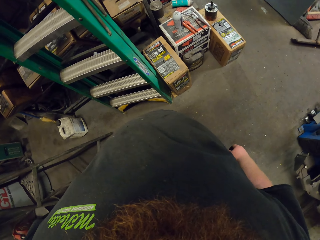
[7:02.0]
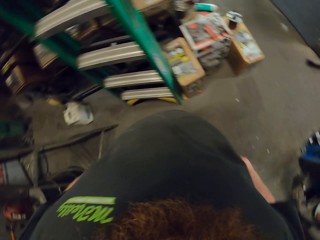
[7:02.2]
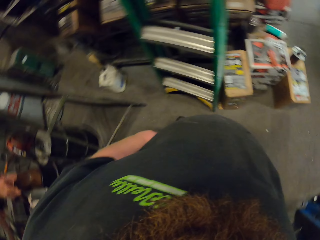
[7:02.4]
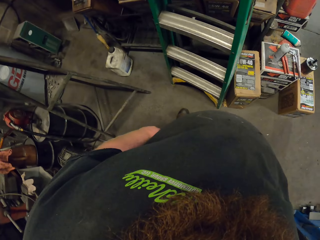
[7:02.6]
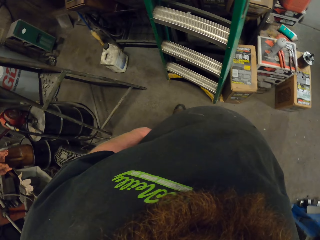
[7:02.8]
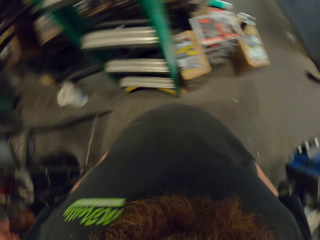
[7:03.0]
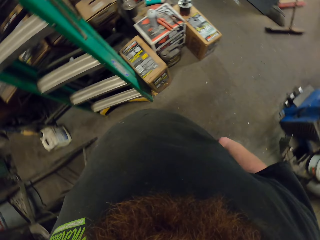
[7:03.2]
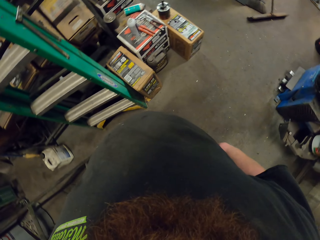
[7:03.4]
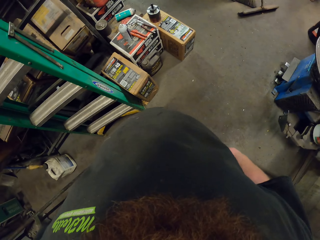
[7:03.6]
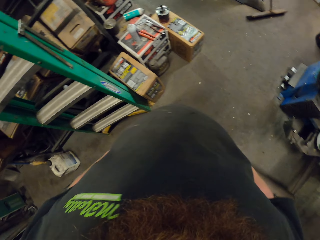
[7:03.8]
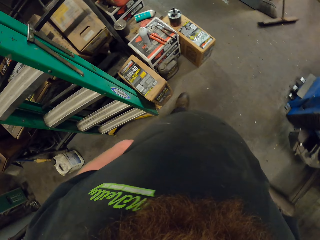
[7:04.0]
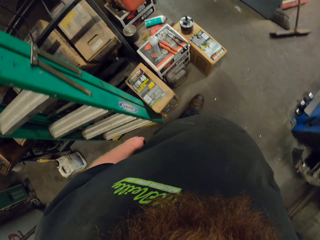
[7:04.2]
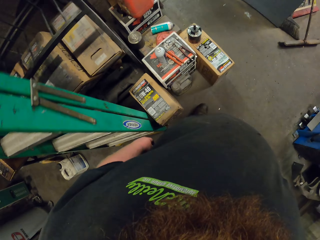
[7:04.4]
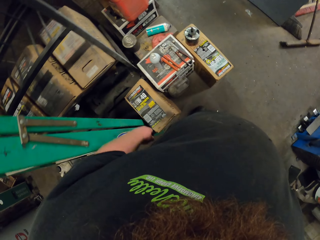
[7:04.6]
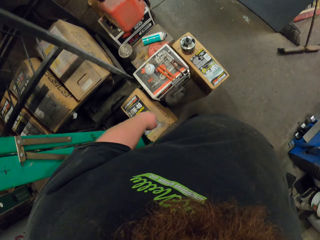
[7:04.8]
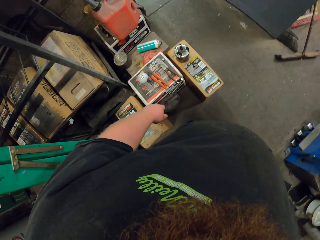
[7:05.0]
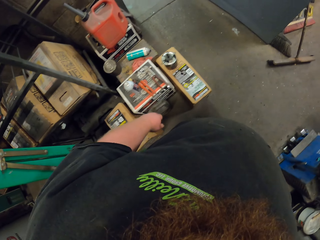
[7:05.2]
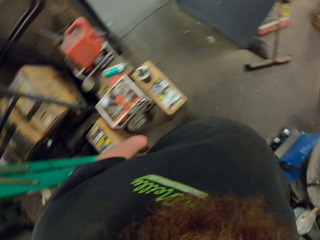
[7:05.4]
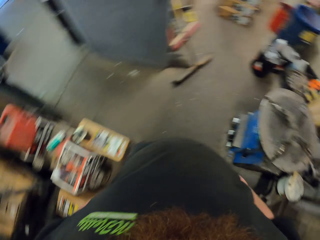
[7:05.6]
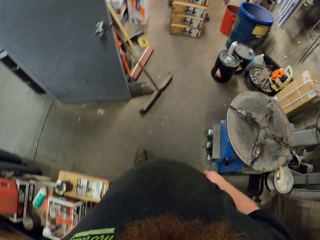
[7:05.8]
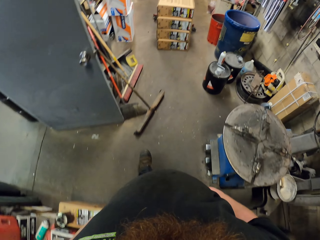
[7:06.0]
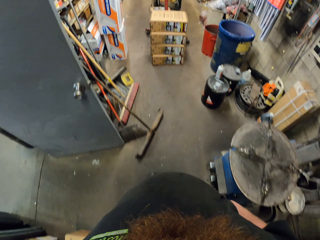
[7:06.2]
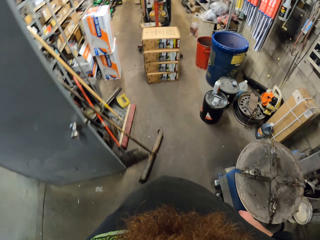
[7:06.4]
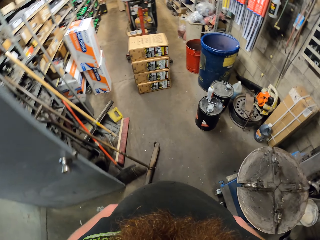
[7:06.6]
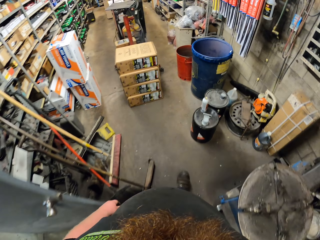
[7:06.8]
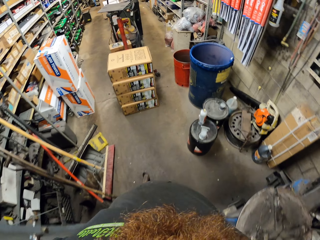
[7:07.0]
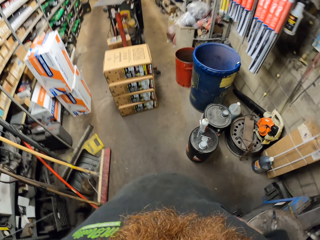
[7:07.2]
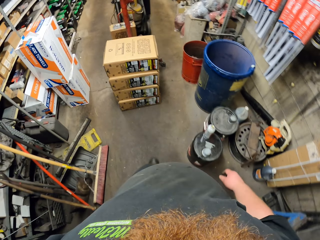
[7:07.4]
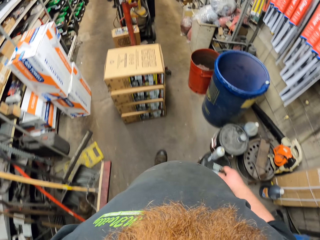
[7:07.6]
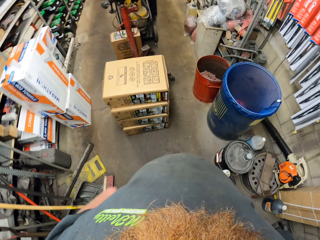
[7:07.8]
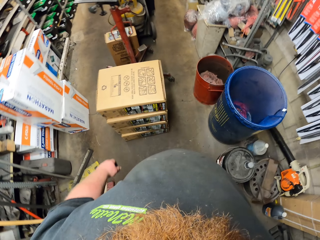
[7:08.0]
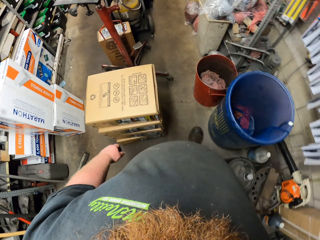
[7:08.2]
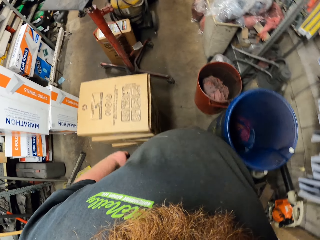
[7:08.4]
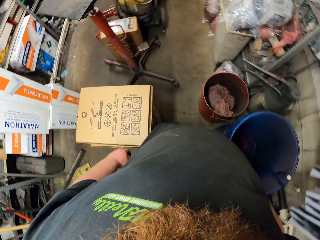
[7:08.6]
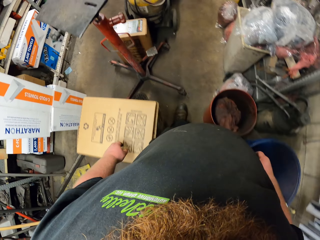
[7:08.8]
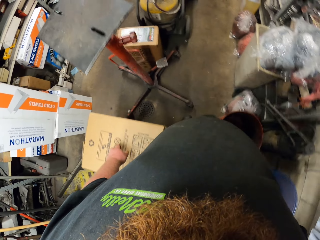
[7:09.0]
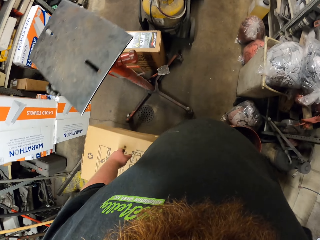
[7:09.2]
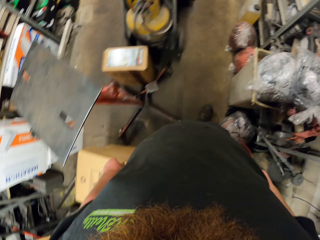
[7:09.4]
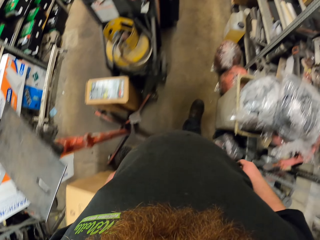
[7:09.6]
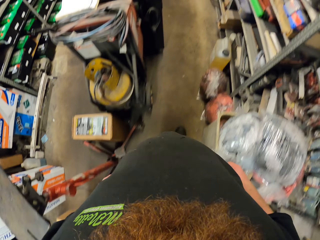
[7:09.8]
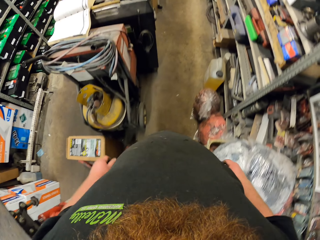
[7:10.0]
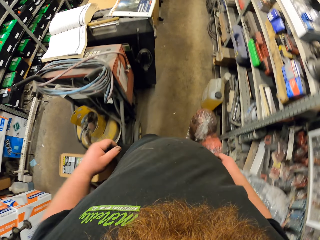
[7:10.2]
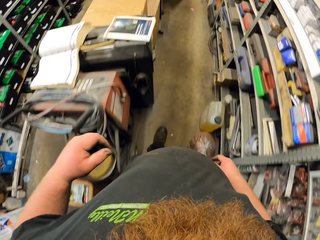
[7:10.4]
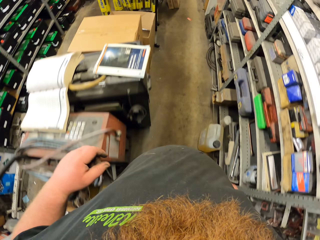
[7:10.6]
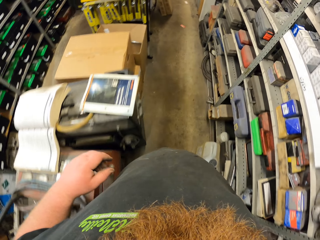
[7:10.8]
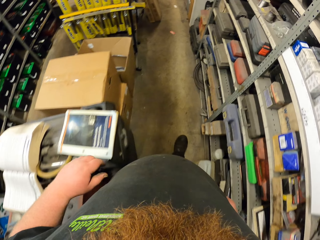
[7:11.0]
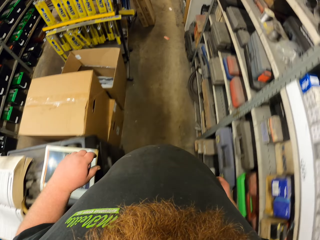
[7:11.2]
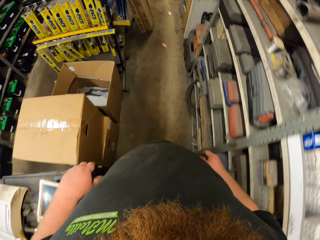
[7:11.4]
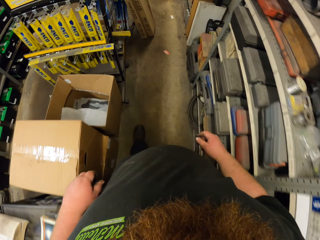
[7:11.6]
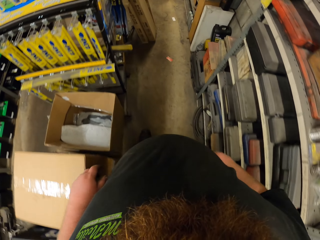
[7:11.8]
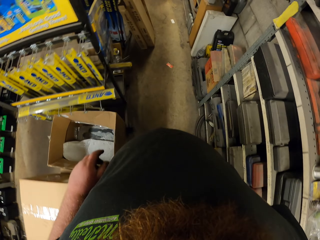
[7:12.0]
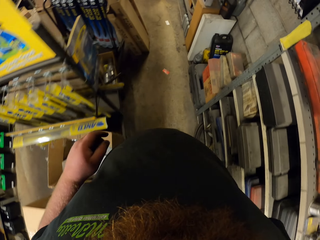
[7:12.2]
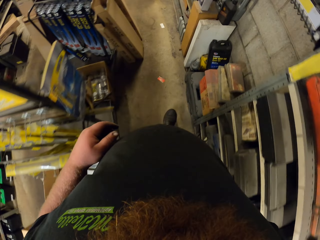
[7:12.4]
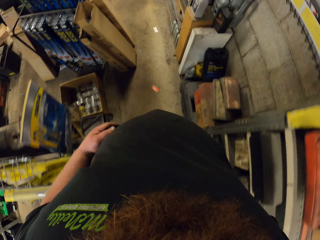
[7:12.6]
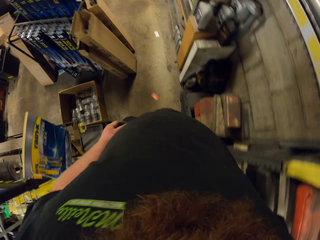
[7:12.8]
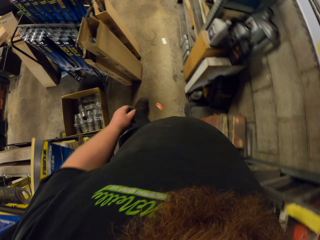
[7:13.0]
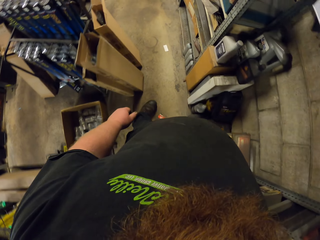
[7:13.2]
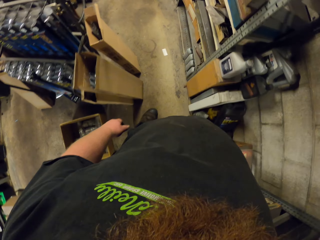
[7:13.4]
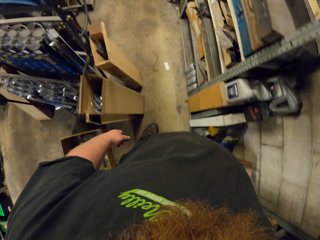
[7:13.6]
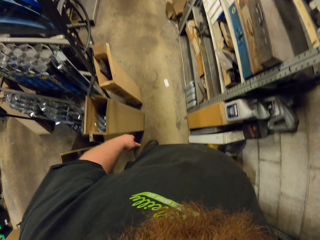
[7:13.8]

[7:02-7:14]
The camera wearer stares around. They move around the garage.

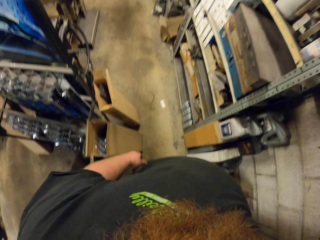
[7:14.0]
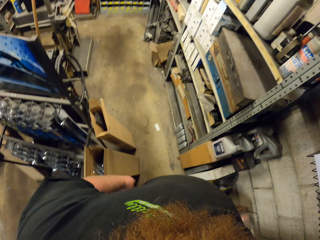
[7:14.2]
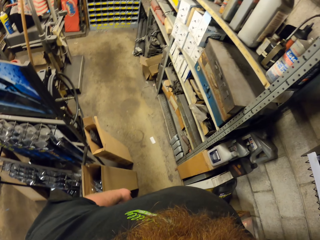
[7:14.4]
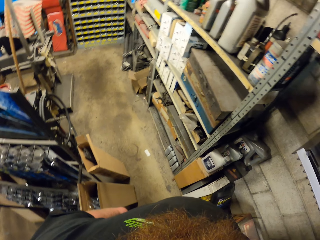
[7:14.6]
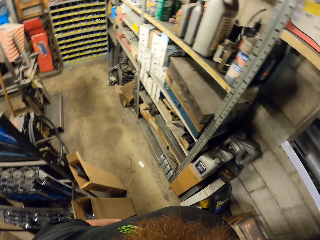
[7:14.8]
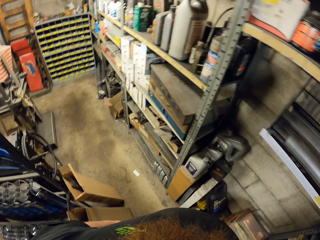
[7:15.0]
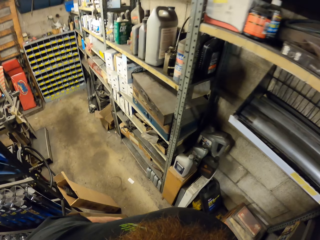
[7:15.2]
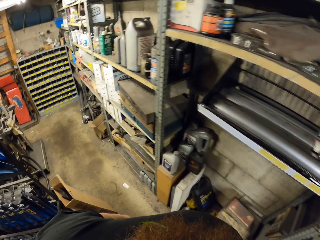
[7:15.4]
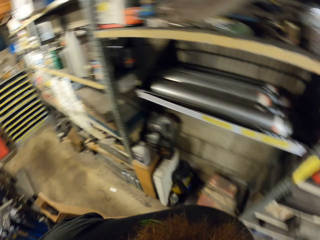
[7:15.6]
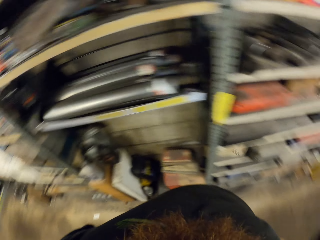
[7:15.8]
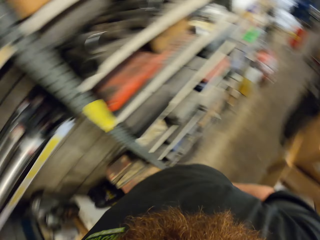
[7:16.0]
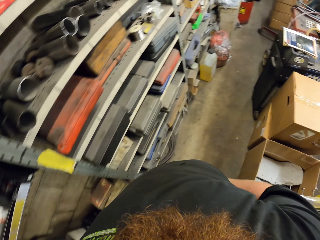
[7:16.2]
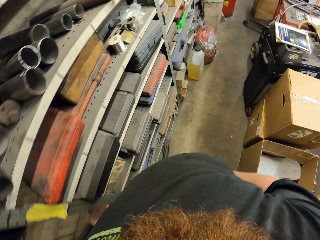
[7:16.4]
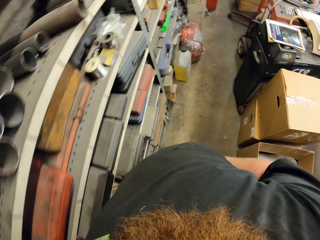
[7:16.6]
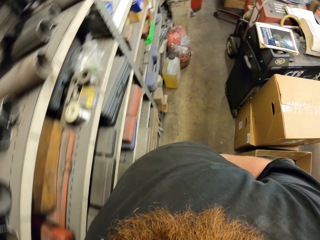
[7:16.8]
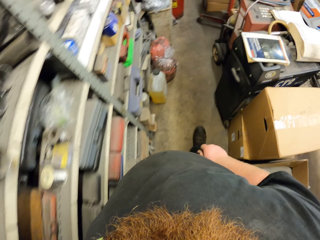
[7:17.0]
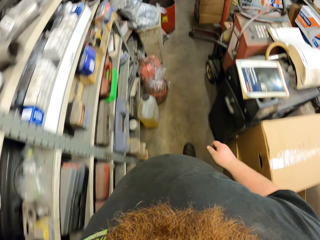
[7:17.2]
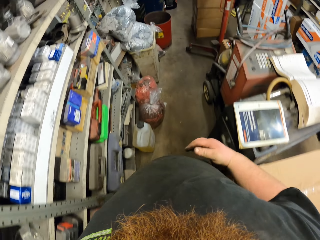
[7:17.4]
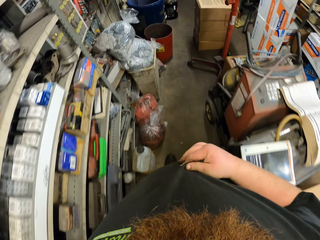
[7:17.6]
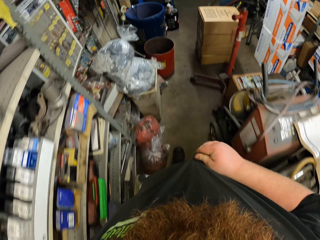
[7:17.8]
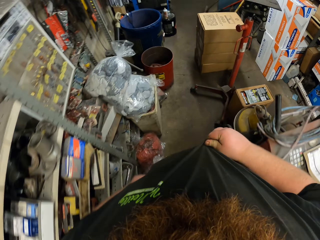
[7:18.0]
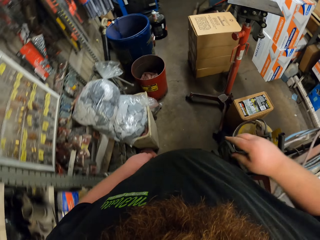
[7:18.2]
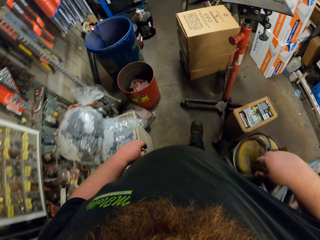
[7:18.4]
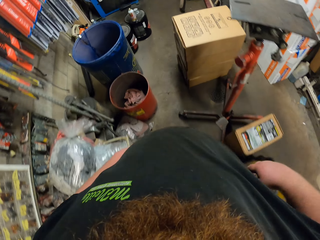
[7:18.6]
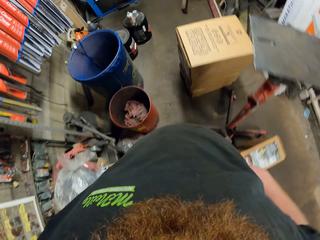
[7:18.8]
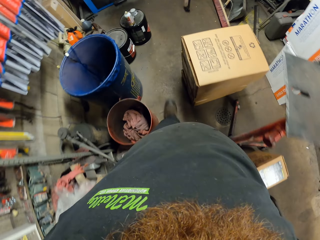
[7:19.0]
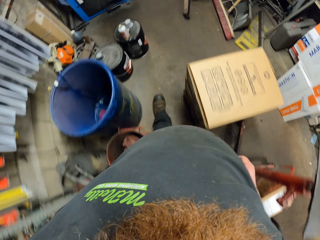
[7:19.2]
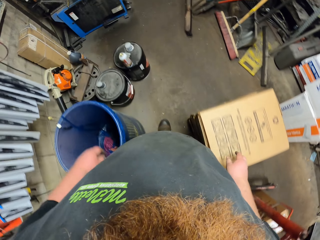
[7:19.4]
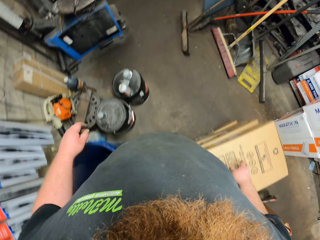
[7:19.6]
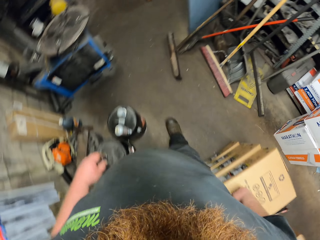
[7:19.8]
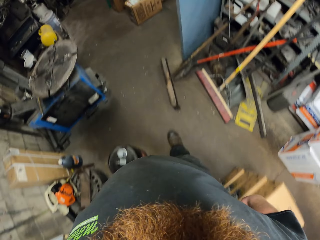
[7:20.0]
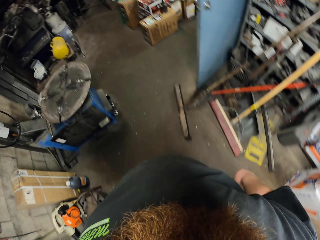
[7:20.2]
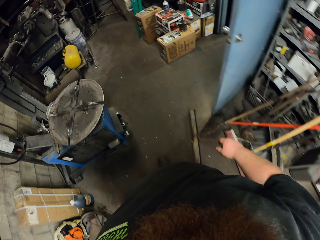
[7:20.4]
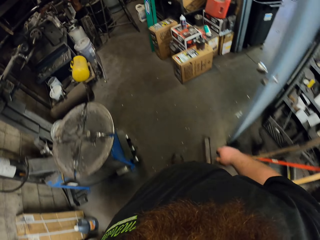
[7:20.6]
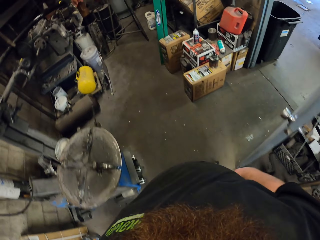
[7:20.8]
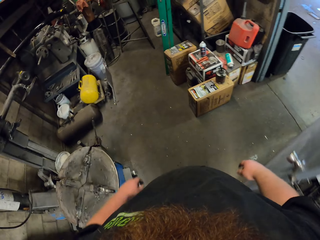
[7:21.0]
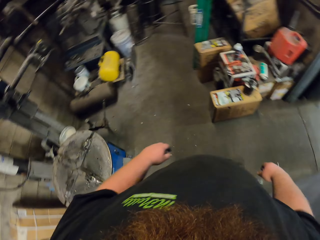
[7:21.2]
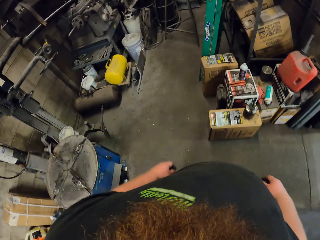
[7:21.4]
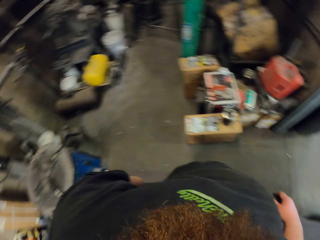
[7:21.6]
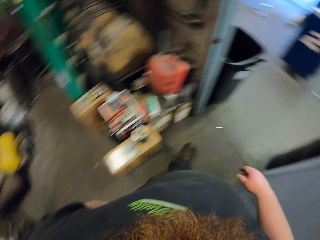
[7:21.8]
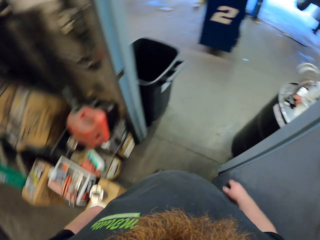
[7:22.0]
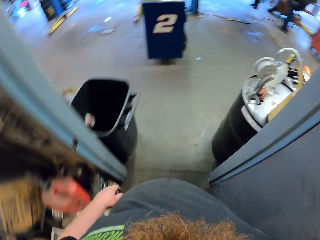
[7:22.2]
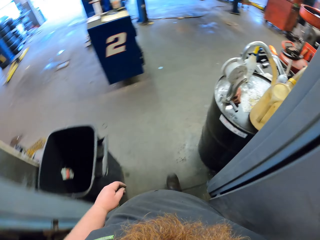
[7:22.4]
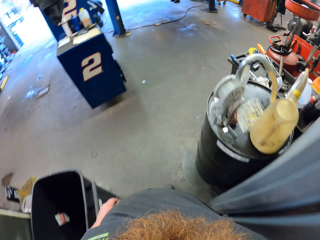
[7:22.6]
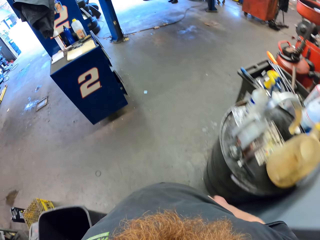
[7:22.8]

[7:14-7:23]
The camera wearer walks around the room.
